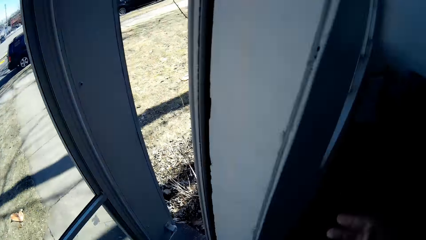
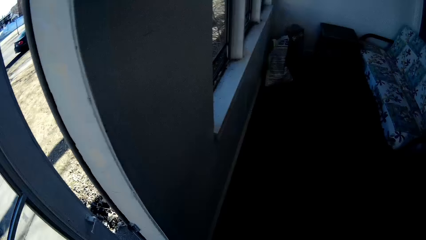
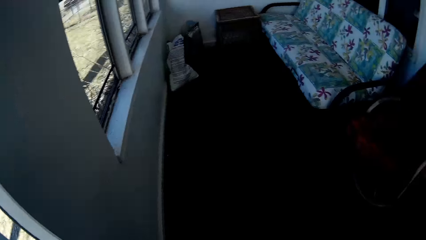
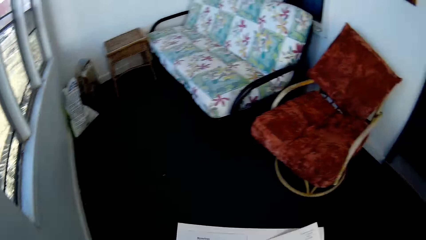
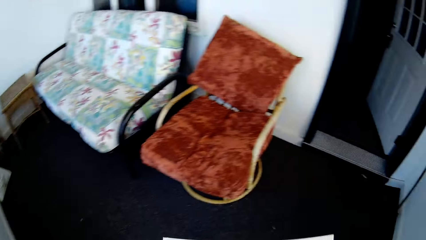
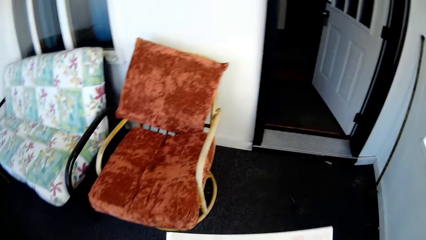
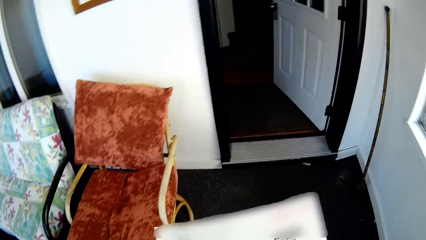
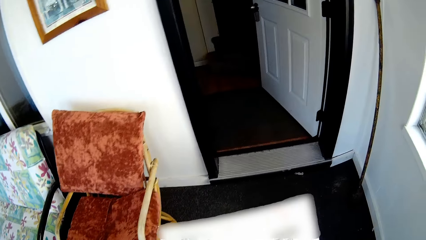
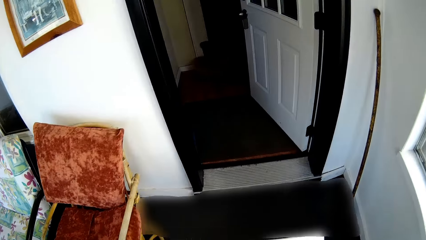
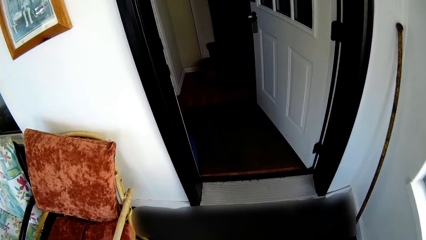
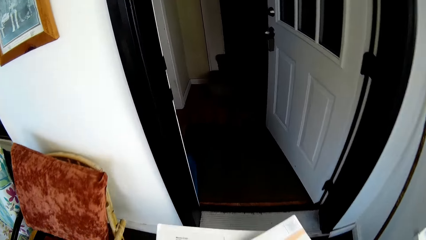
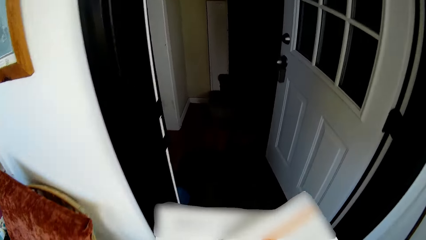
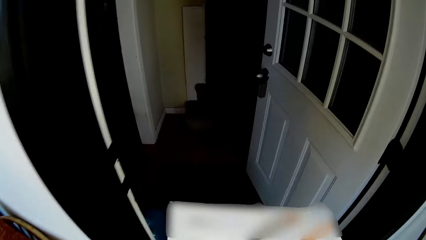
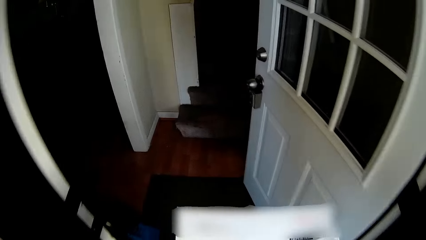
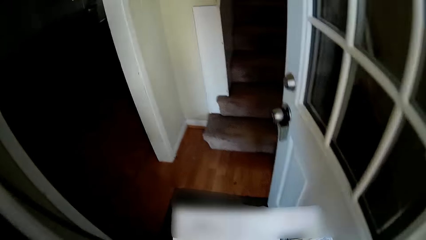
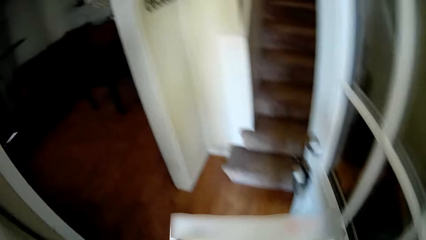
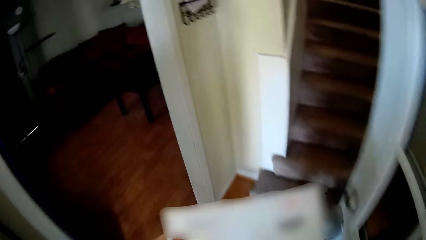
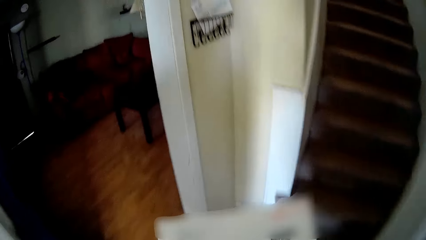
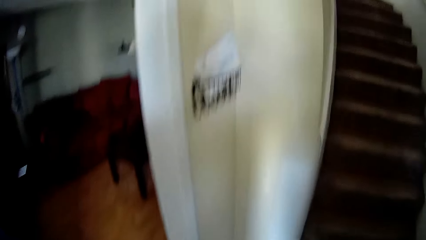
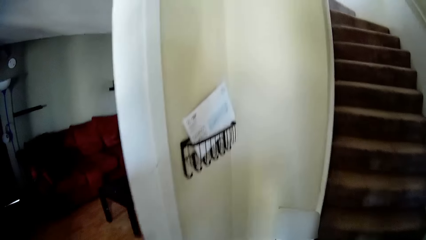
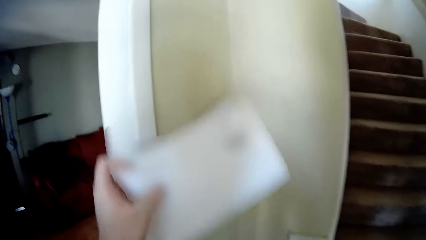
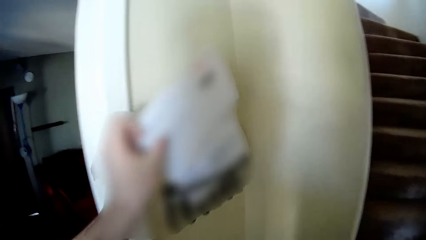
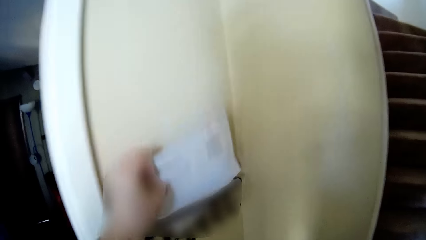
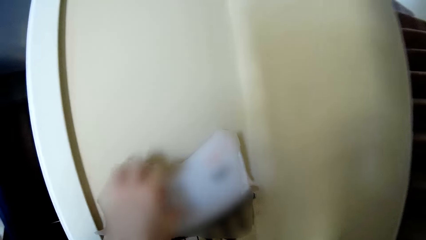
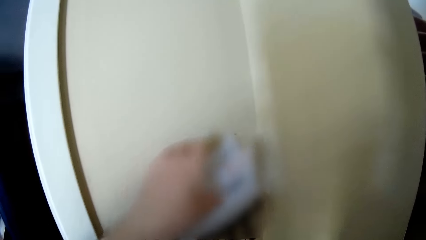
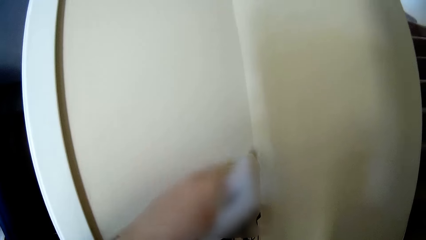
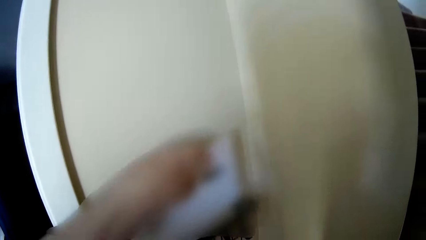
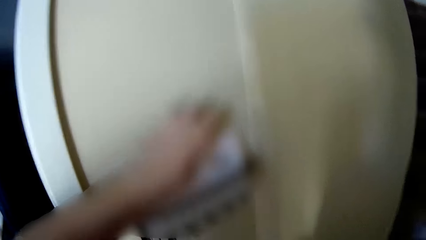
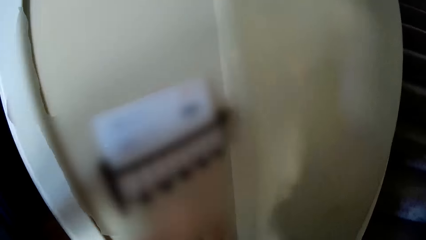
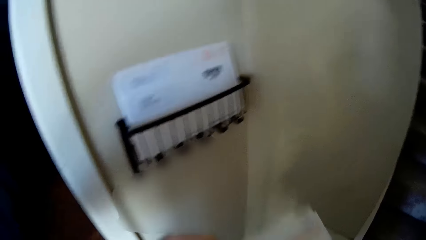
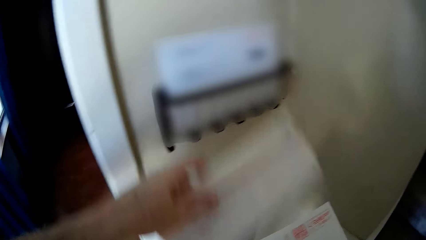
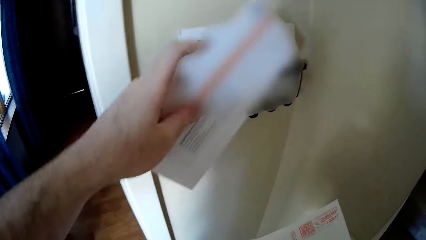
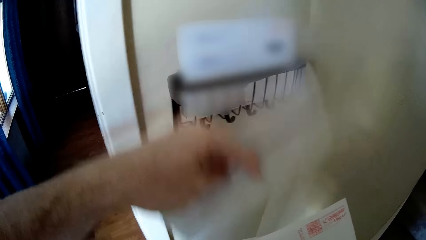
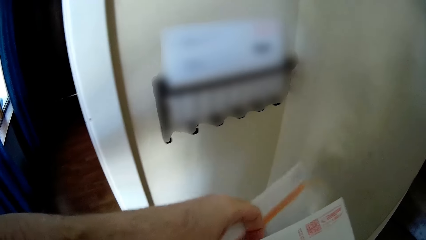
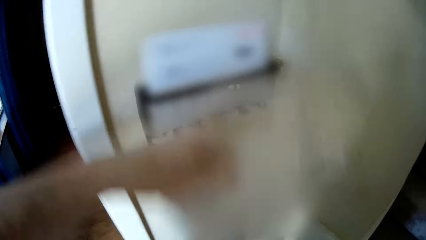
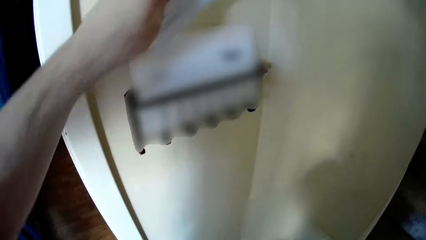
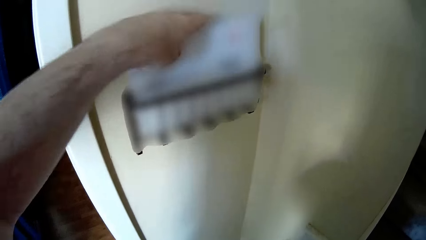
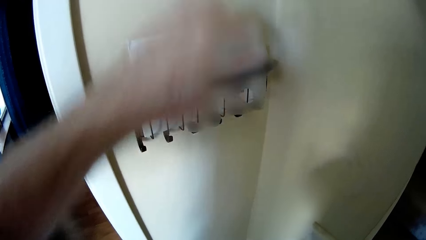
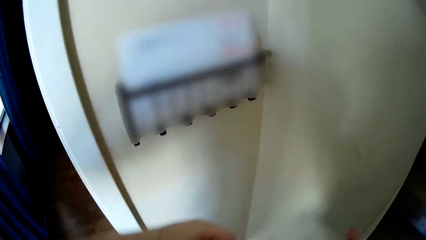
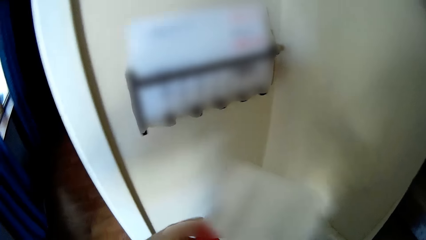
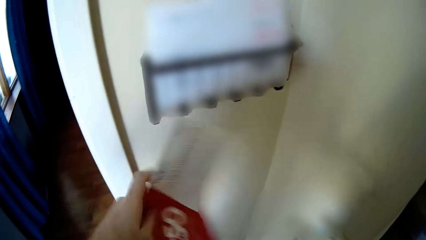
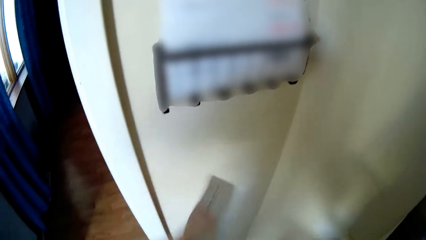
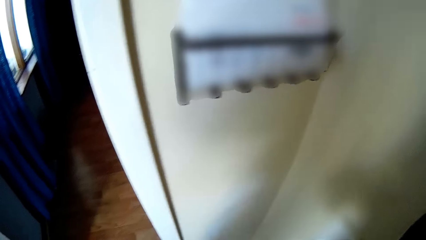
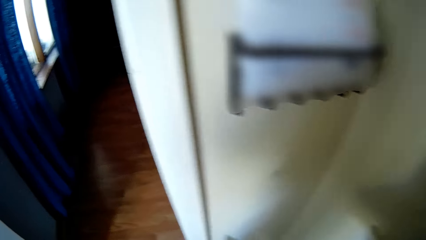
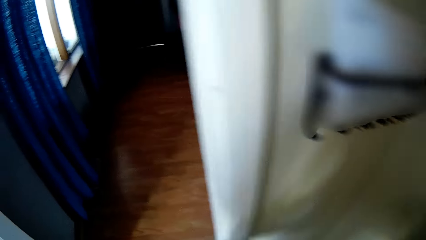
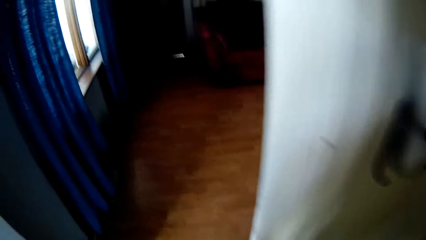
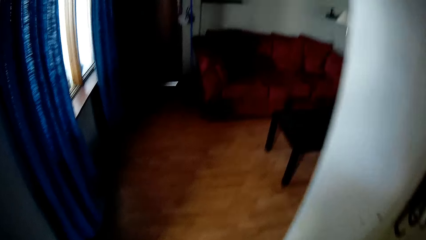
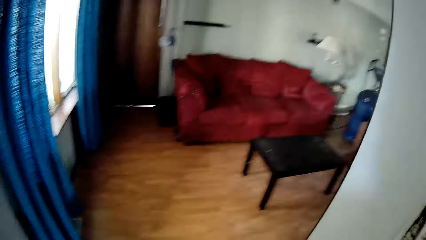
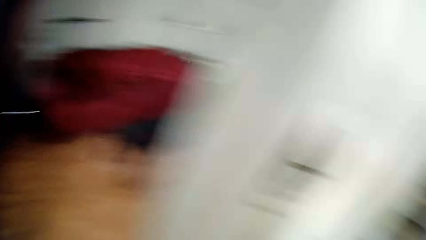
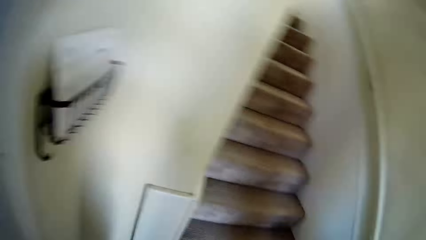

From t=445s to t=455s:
The camera wearer closes the door. They go back inside the house. They arrange the papers in a tin on the wall. They place the mail on the mail rack.

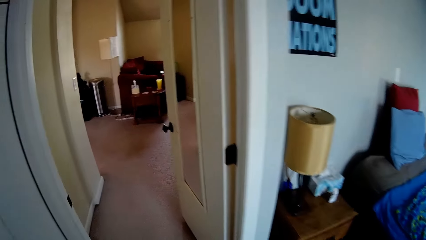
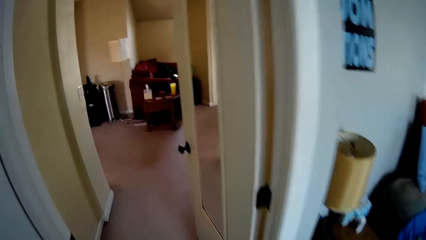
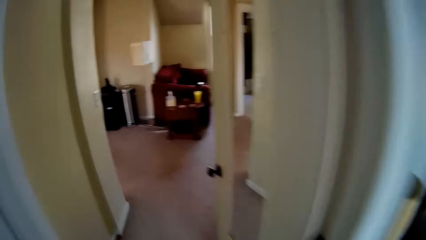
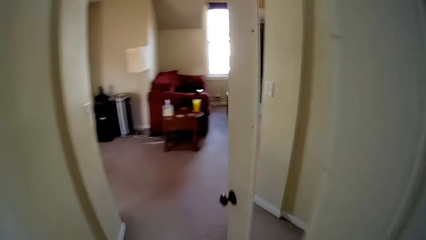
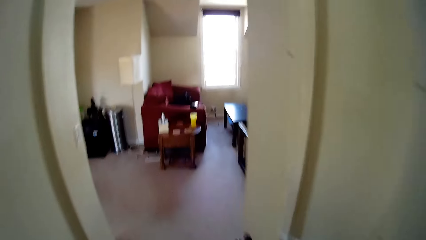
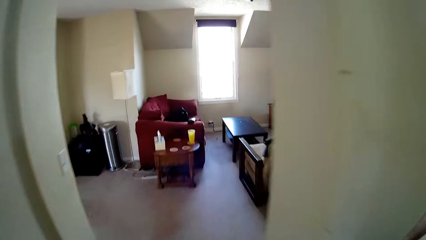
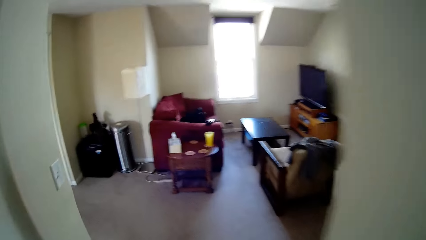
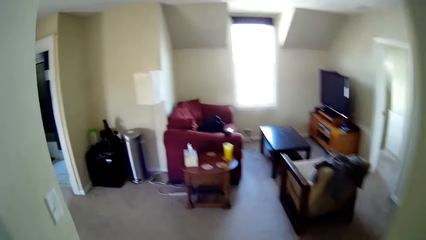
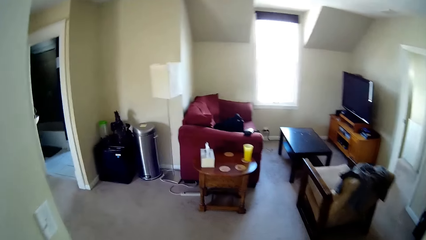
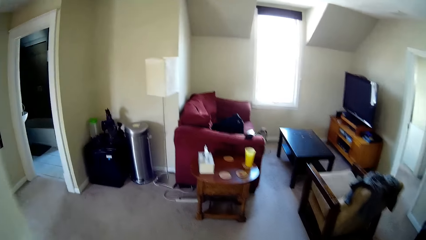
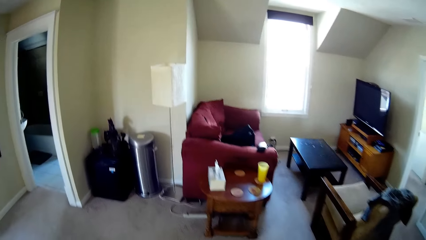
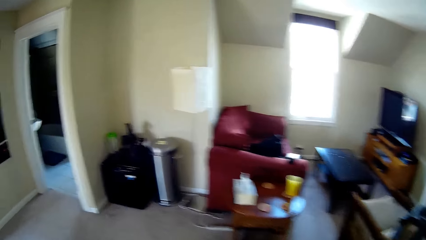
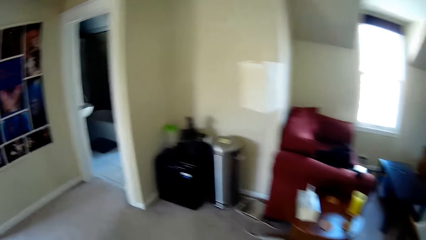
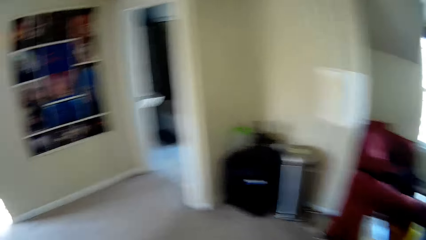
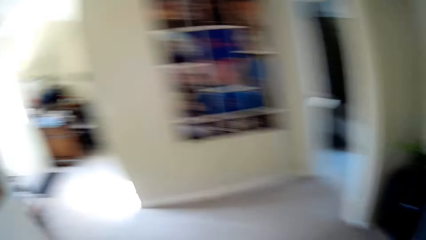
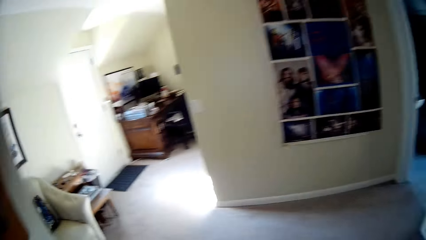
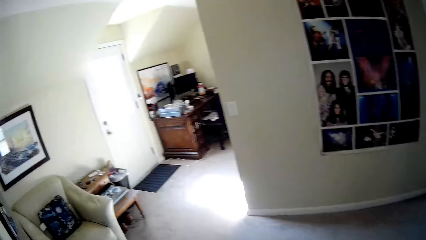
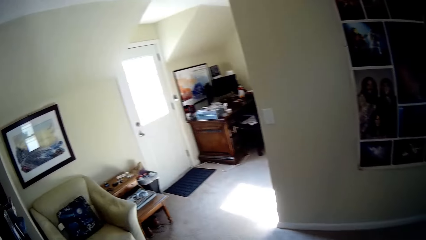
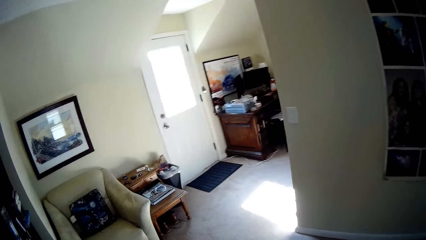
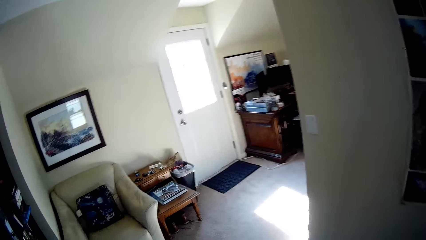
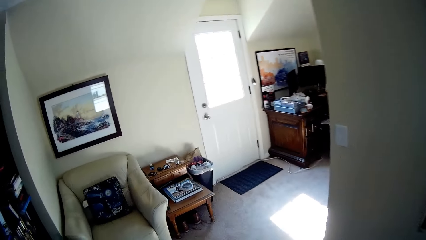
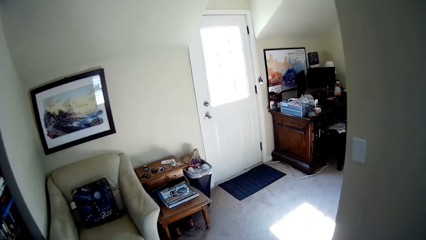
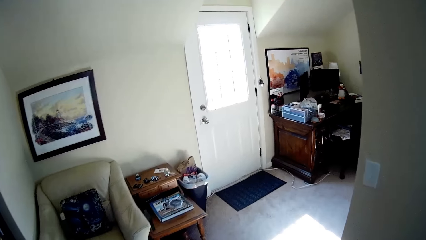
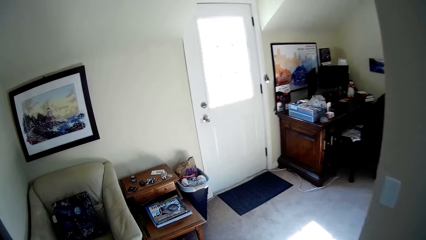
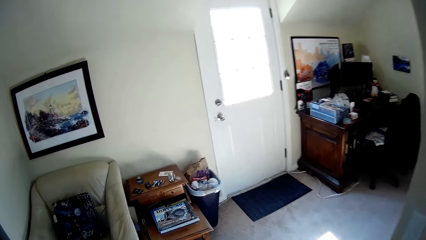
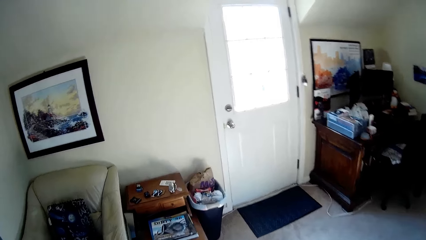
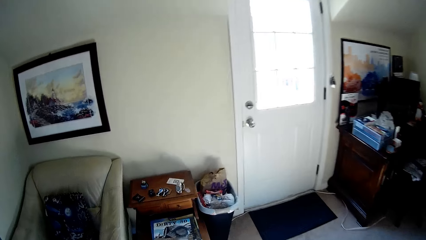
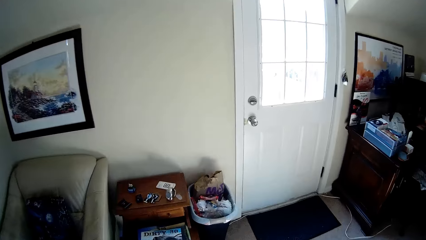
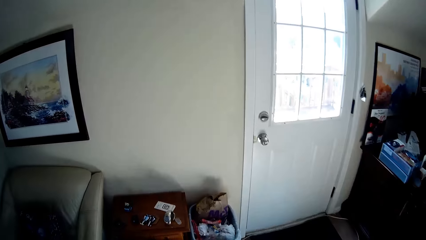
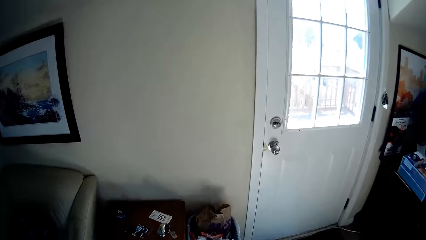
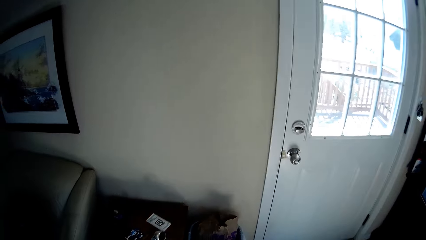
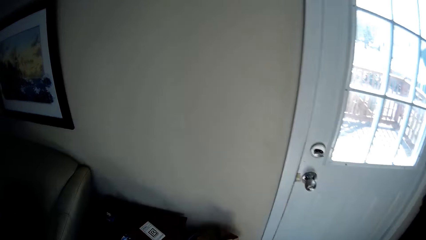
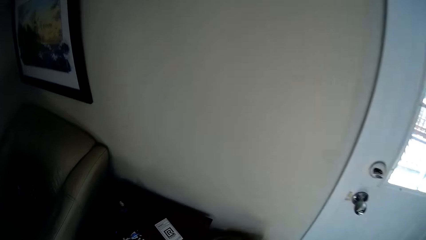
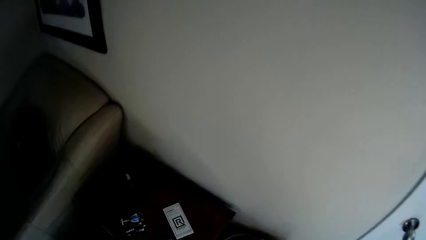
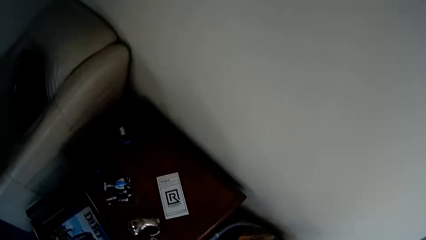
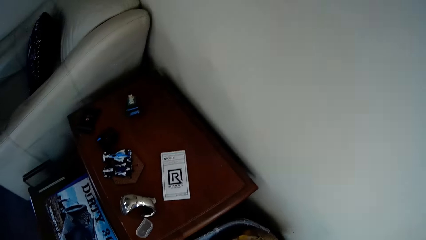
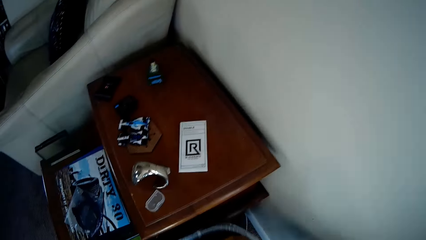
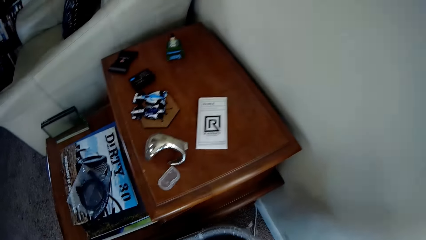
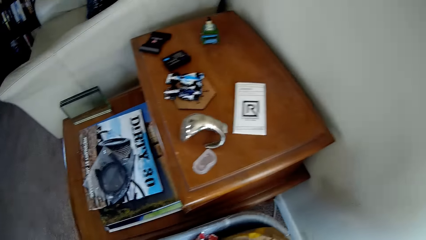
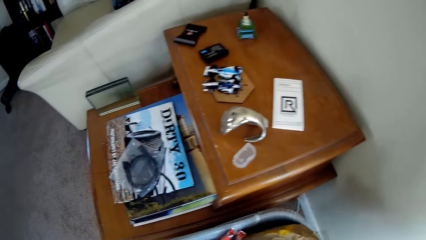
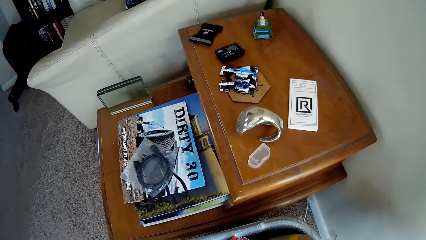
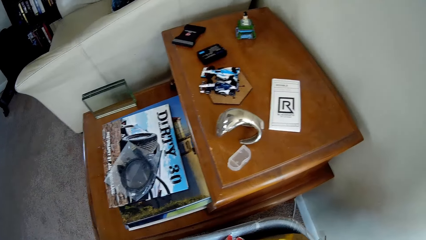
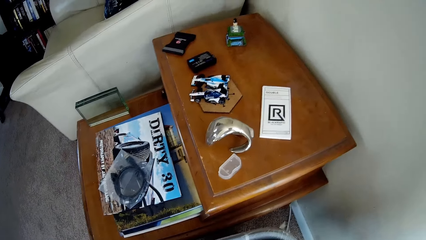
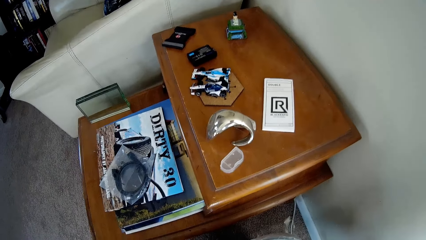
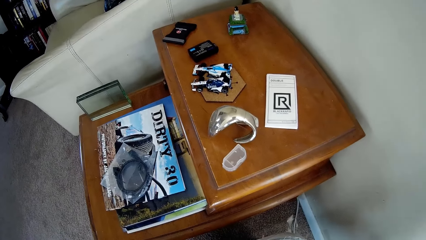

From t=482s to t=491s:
The camera wearer walks inside the house. They pull a waste bag from a bin.
